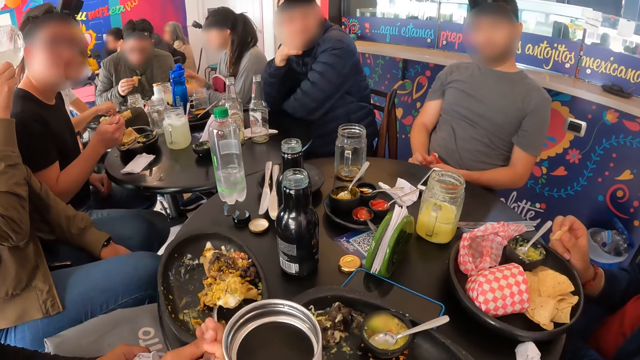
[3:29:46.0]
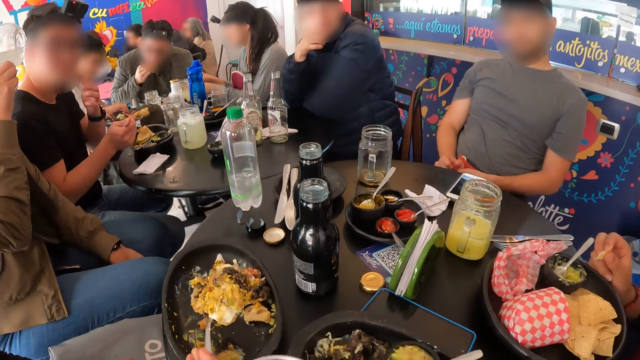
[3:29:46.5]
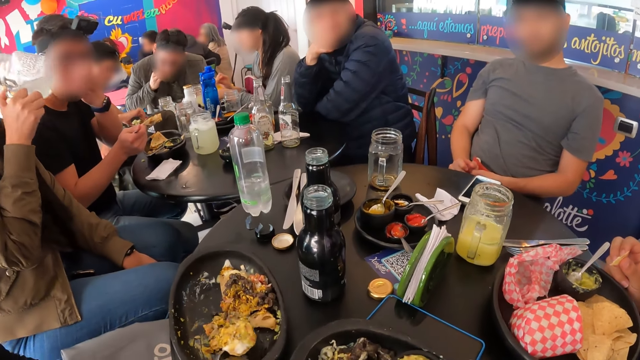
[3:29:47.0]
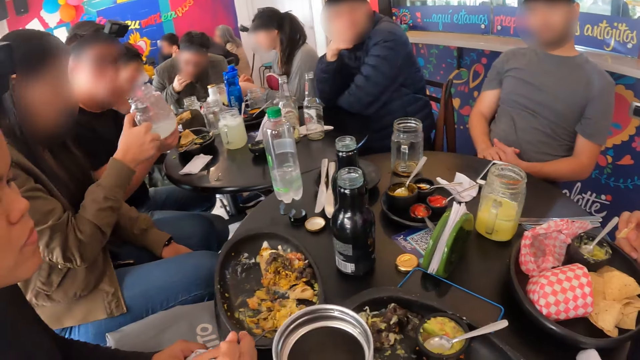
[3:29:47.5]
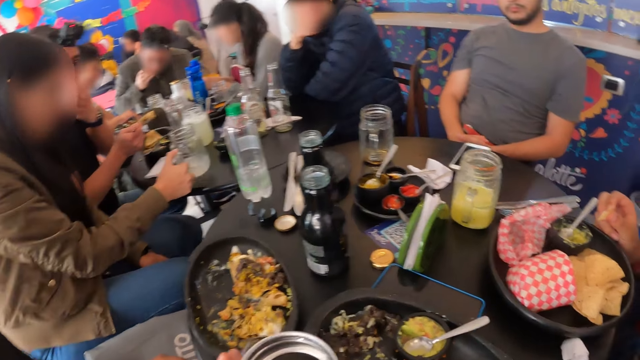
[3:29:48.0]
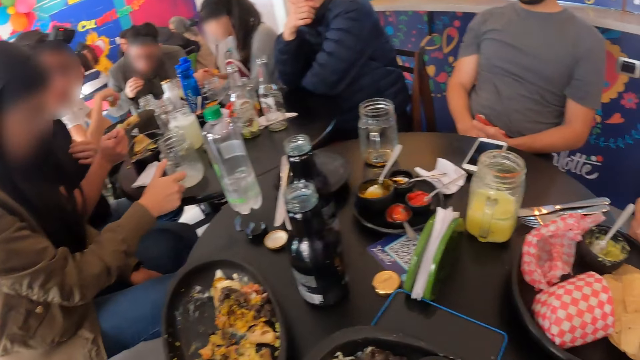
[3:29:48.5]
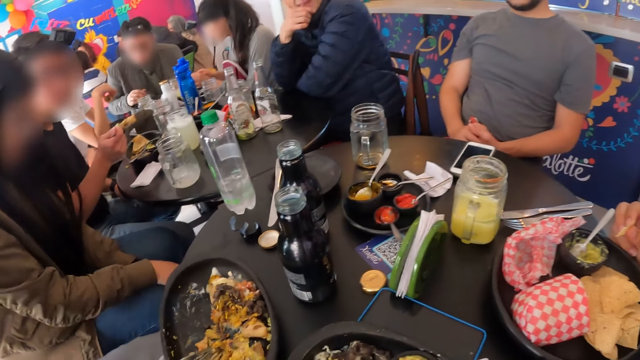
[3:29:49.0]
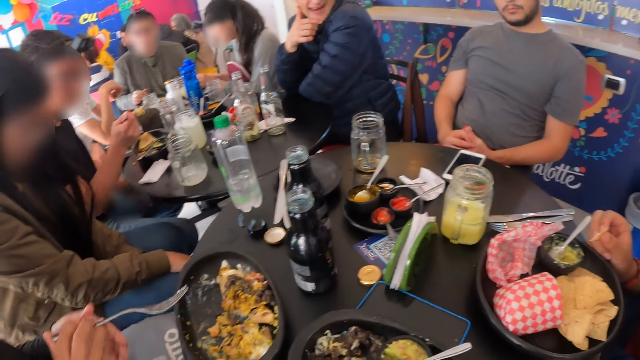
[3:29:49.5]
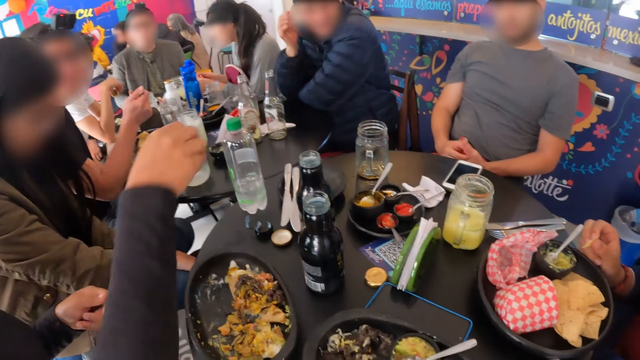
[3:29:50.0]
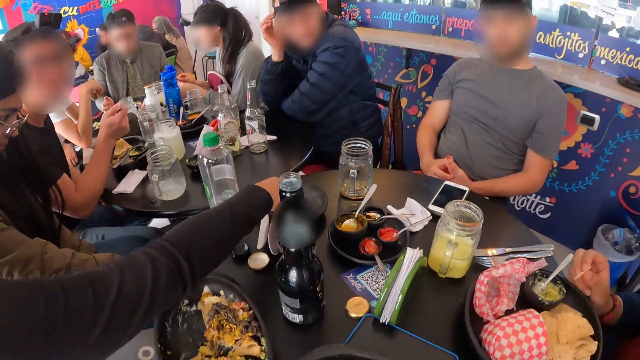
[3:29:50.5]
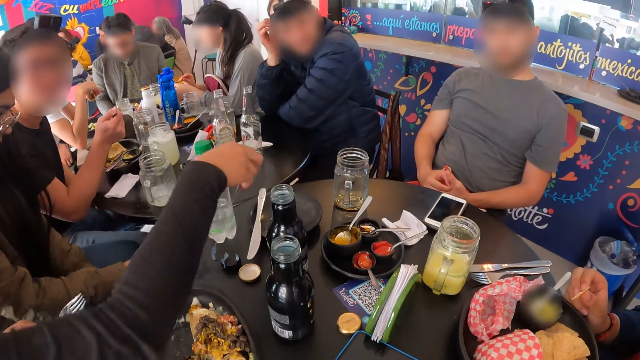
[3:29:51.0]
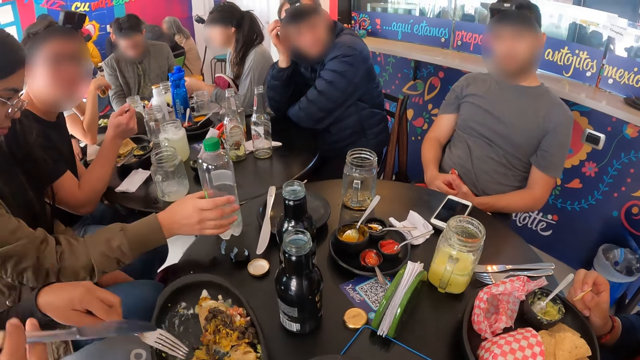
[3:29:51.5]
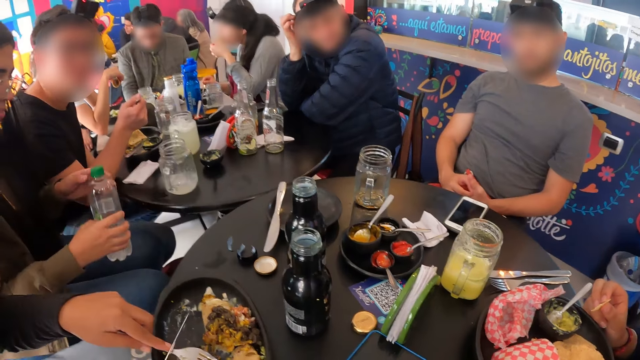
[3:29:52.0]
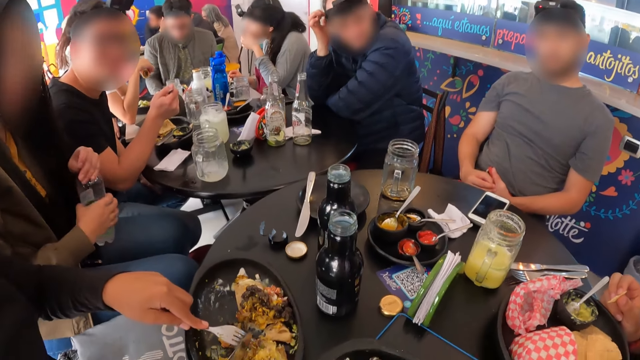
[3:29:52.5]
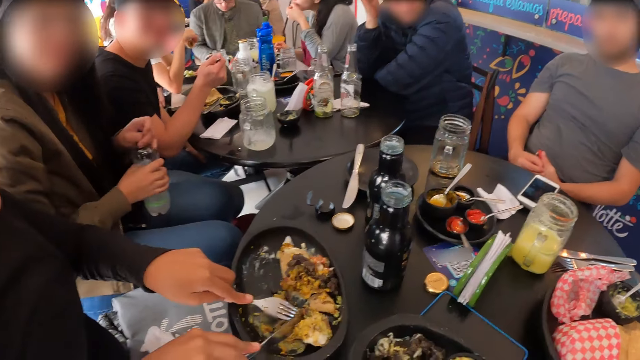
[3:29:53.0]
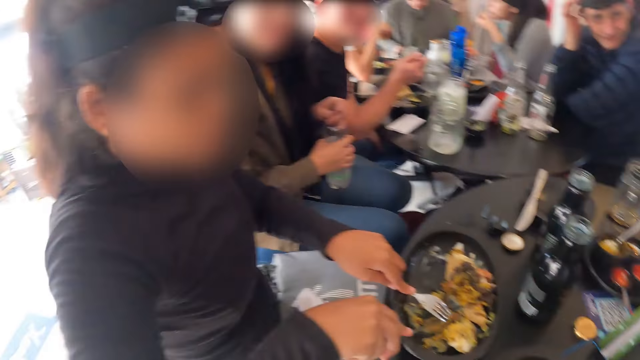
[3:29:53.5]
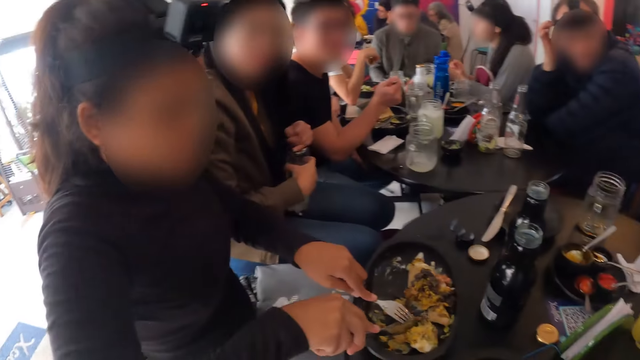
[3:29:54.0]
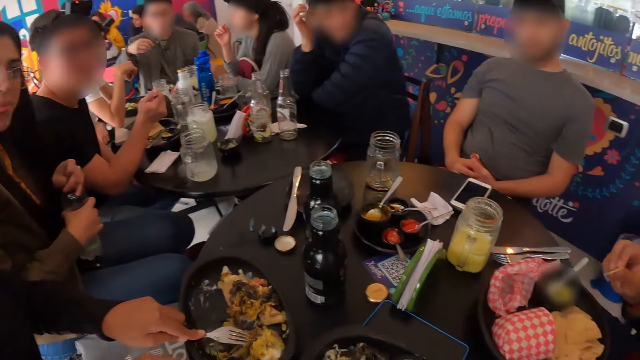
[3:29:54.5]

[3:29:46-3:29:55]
A woman takes a knife from the table with her right hand. A person takes the bottle of juice from the table. The woman holds the burritos with the fork in her left hand. She cuts the burritos with the knife in her right hand.

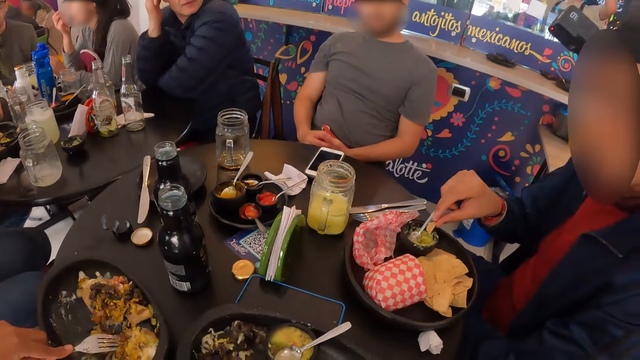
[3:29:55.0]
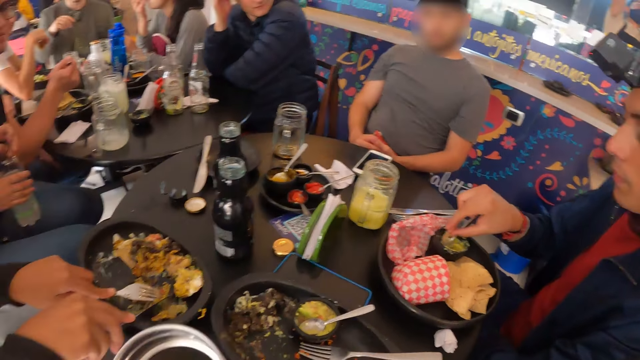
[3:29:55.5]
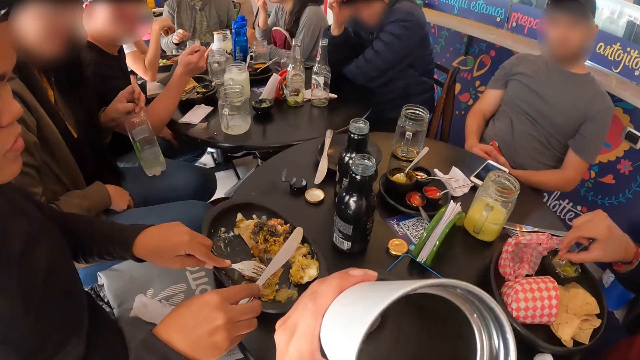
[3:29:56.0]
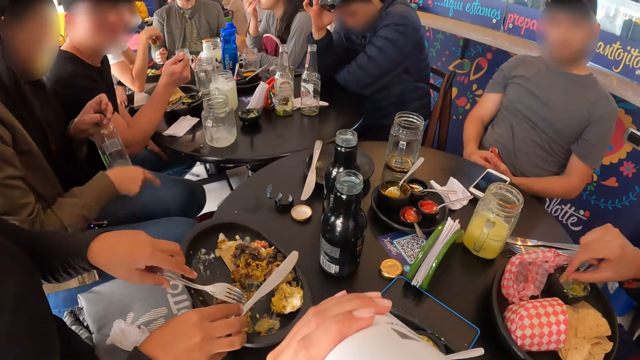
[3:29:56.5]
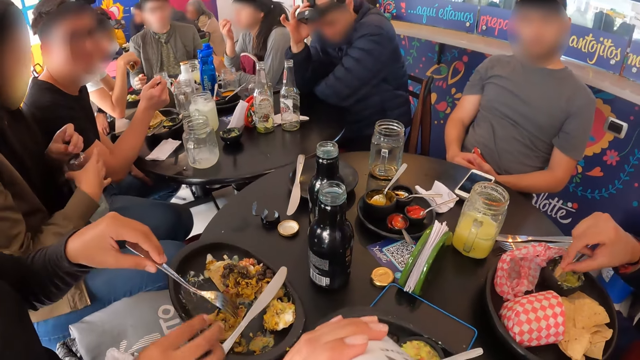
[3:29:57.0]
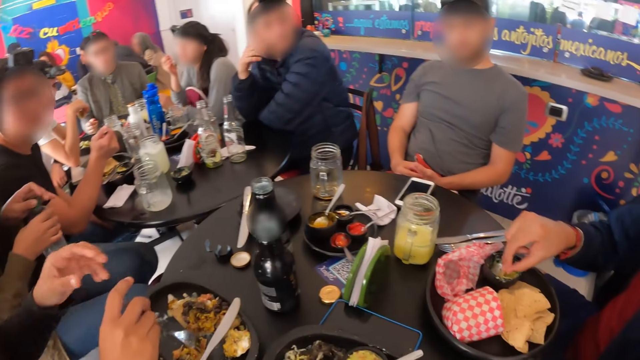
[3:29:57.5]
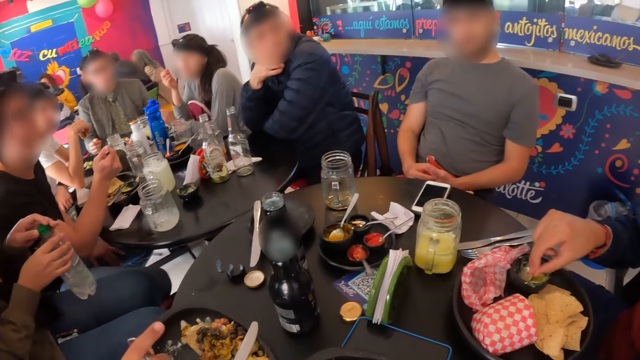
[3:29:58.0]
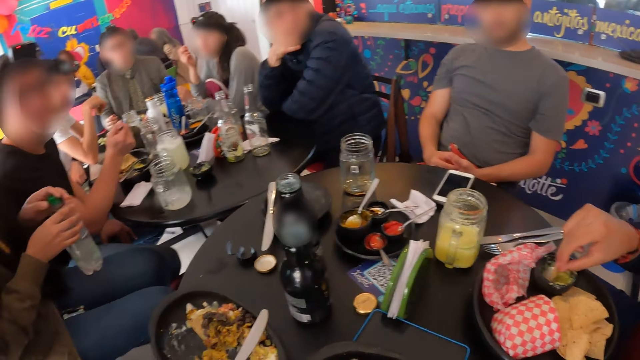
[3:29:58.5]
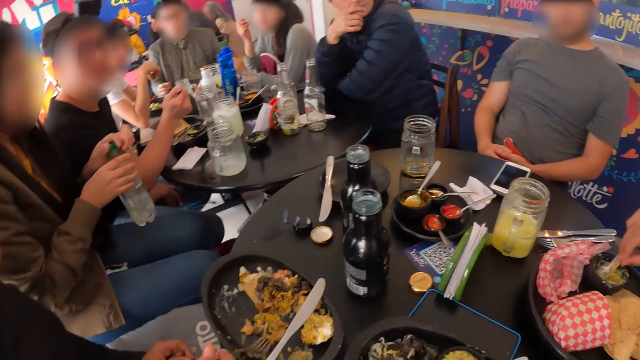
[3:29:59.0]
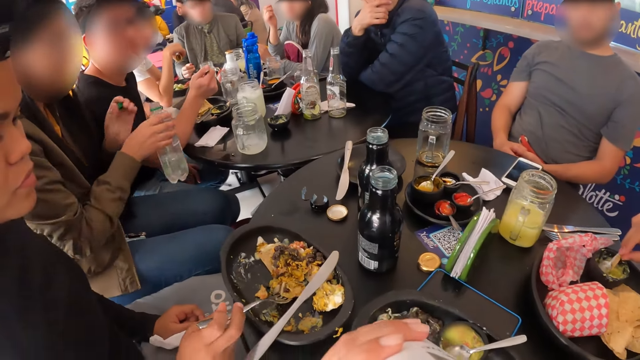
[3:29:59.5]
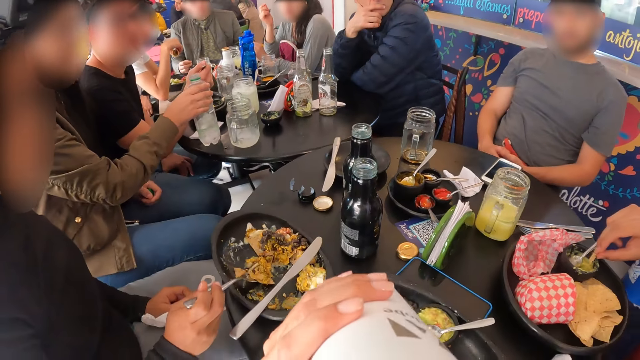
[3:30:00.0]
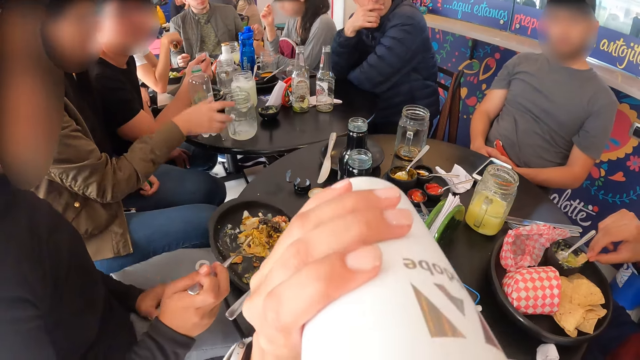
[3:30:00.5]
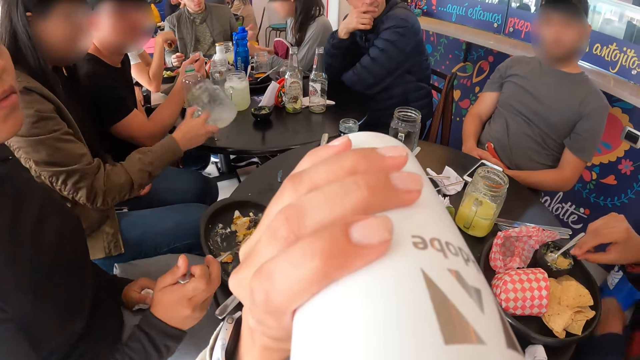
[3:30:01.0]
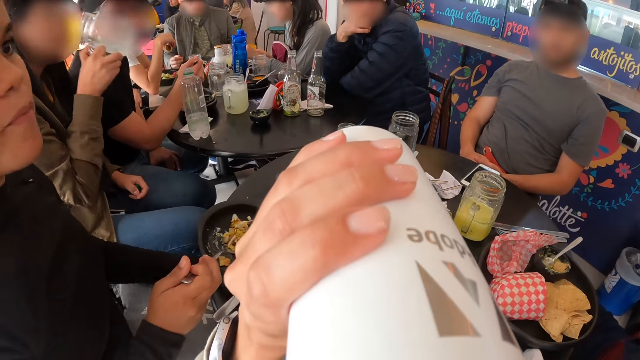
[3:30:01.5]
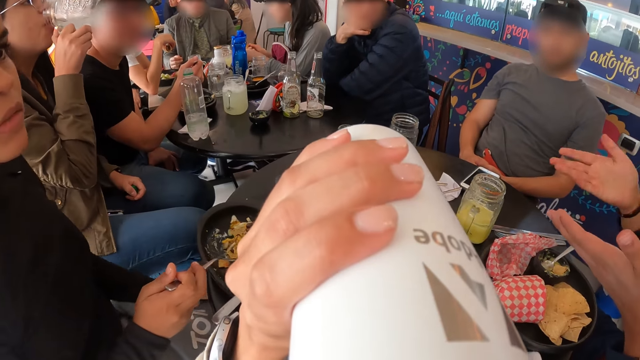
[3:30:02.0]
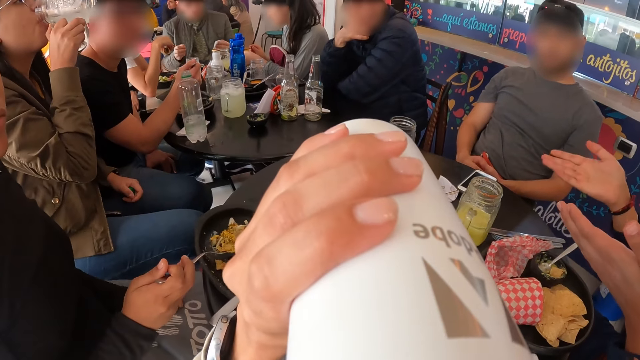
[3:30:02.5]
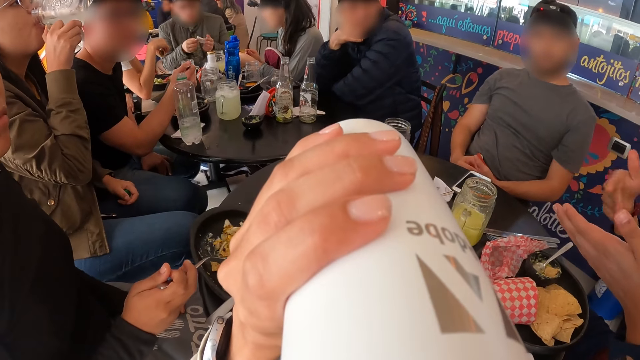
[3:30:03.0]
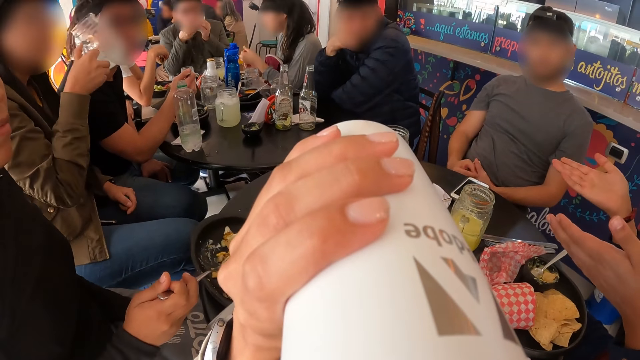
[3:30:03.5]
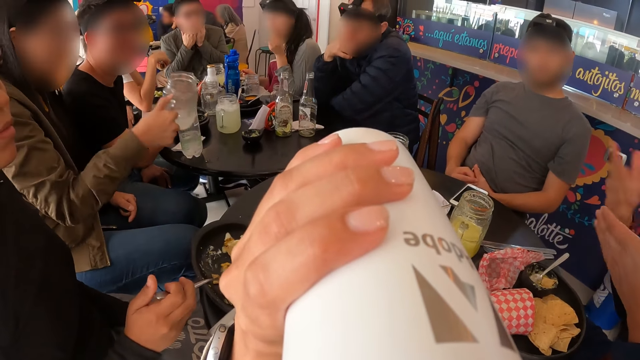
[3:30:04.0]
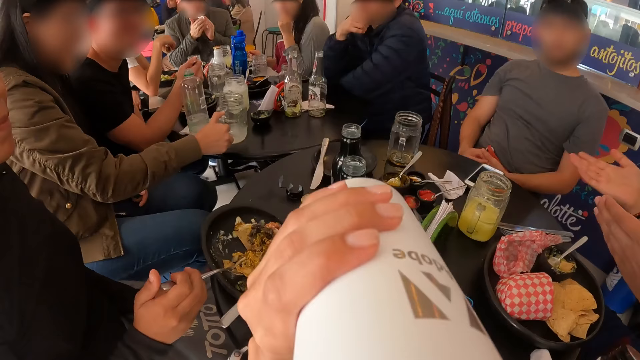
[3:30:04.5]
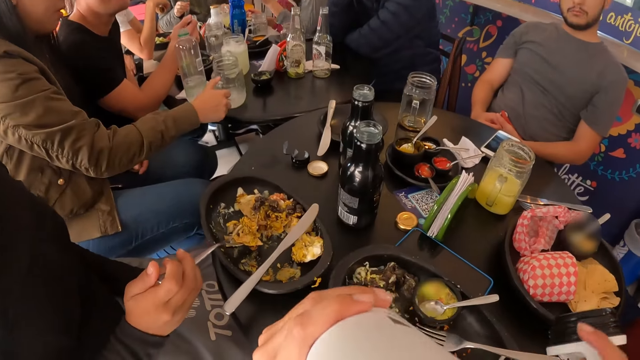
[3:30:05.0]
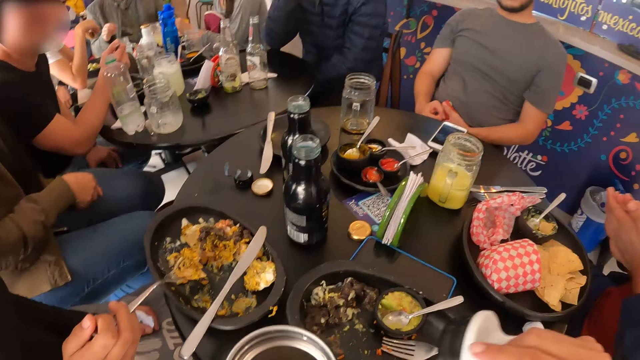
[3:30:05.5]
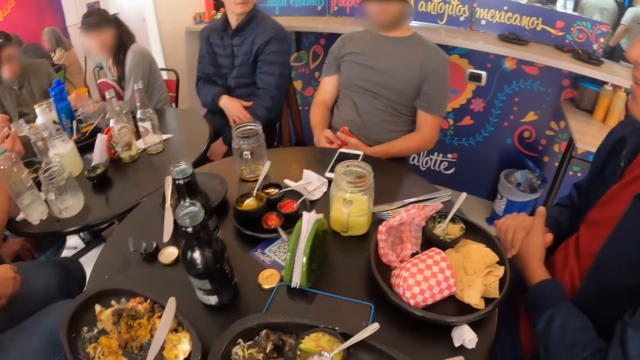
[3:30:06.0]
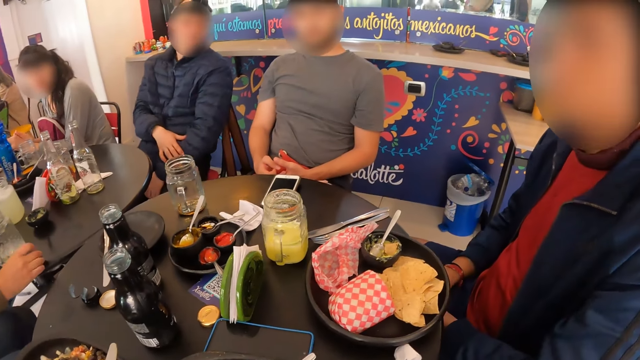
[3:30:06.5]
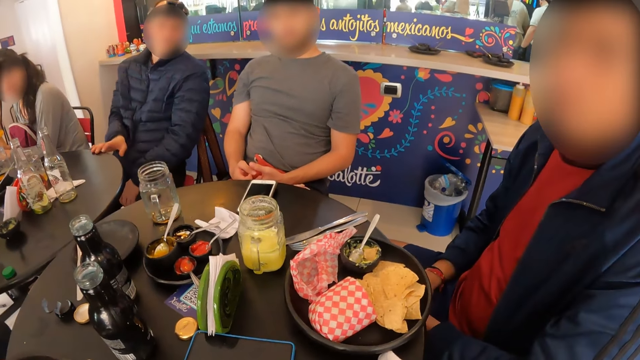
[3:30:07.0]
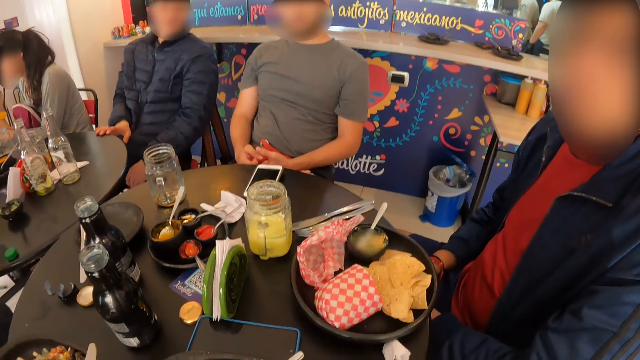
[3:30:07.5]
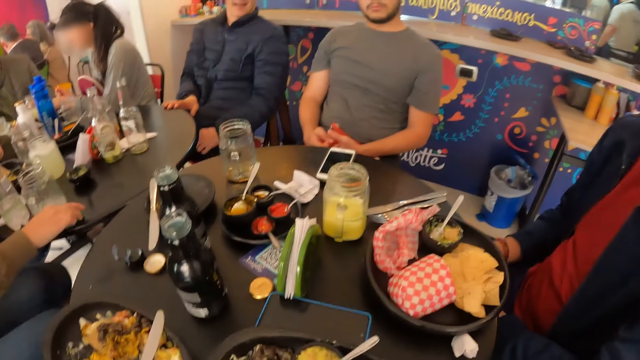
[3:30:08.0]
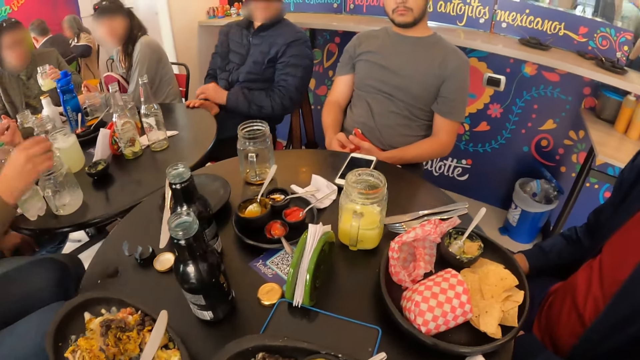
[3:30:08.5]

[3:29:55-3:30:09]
The camera wearer takes a cup of beverage from the table with his left hand. He drinks from the cup of beverage with his left hand. The woman drops the knife on a bowl with her right hand. A person takes the sauce from the bowl. The woman takes a fork from her left hand with her right hand. The woman takes burritos from the bowl on the table with her right hand. The camera wearer drinks the water from the table. Another person drinks the juice from the table. The other person puts the glass jar on the table. The other person puts the glass jar of juice on the table. The camera wearer drops the cup of beverage on the table with his left hand.
